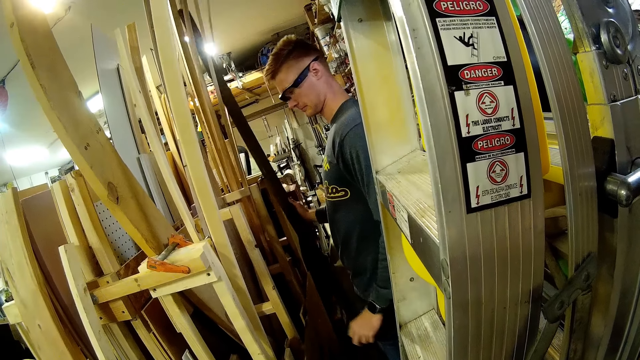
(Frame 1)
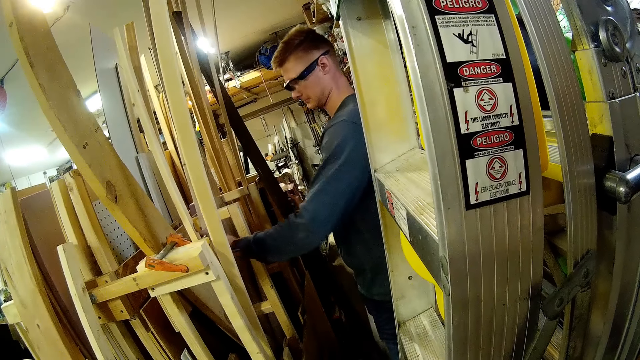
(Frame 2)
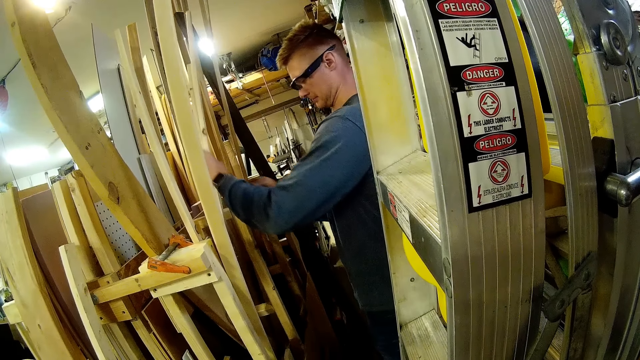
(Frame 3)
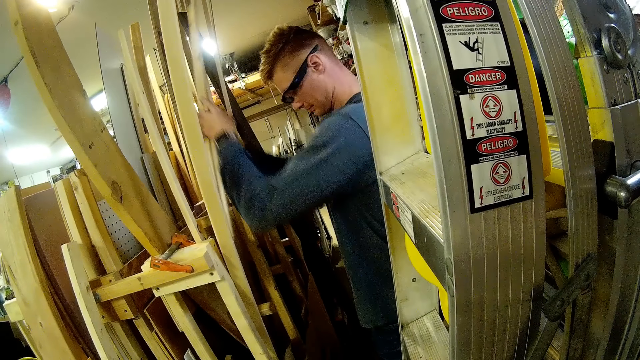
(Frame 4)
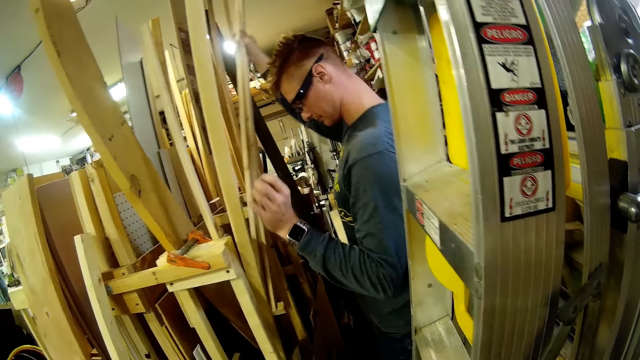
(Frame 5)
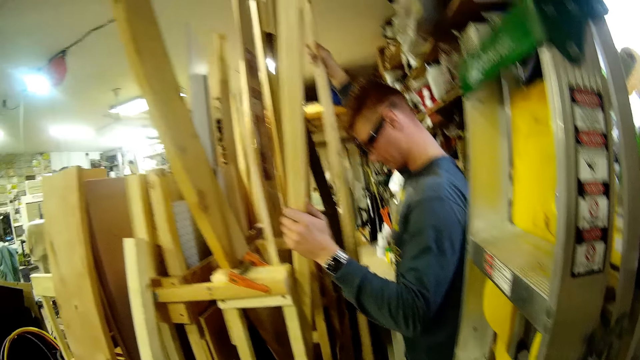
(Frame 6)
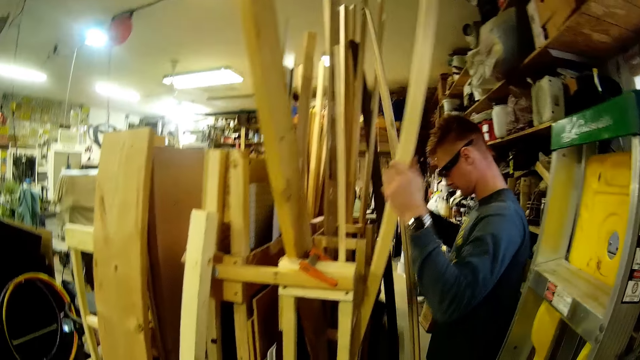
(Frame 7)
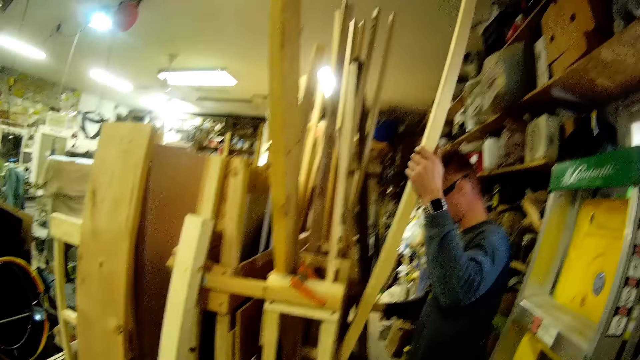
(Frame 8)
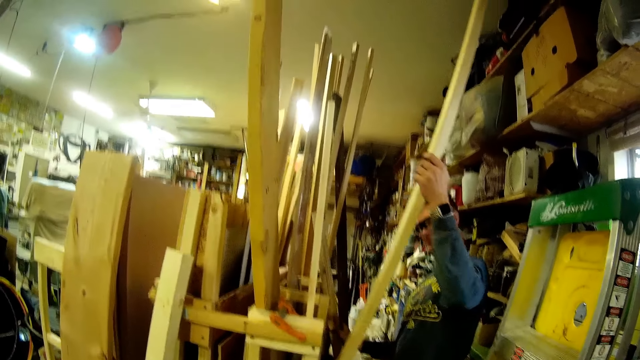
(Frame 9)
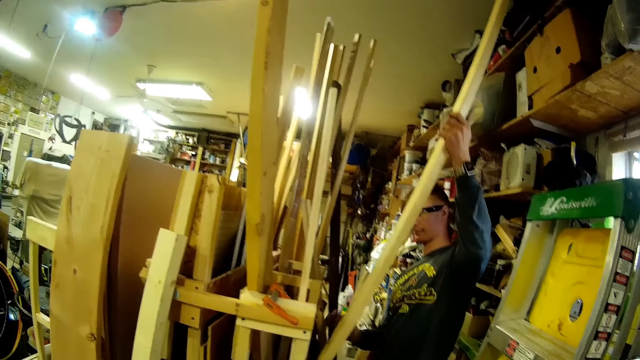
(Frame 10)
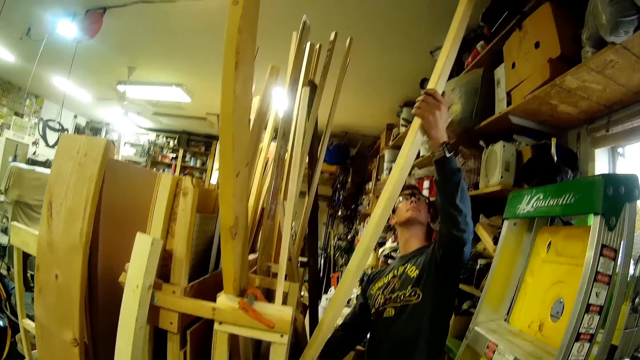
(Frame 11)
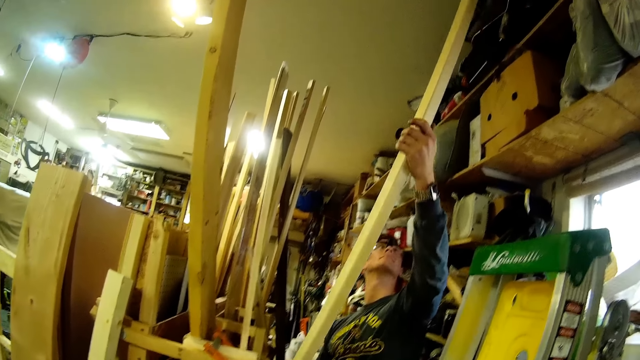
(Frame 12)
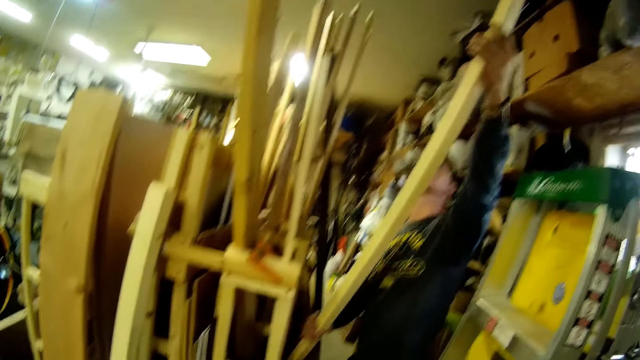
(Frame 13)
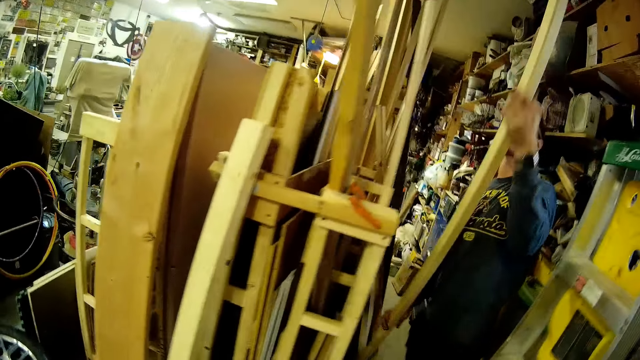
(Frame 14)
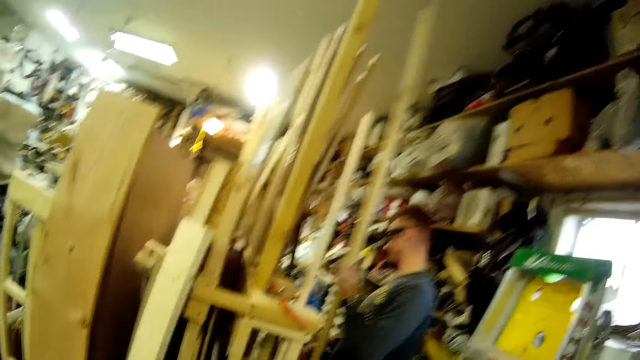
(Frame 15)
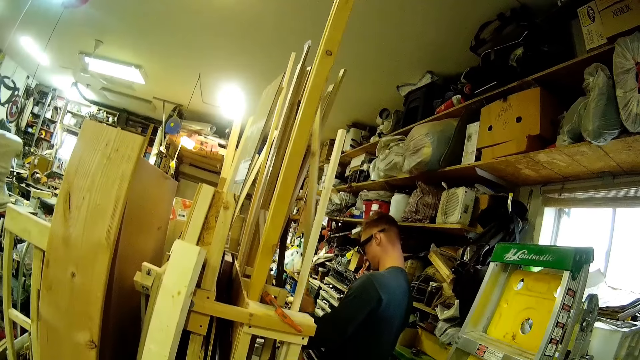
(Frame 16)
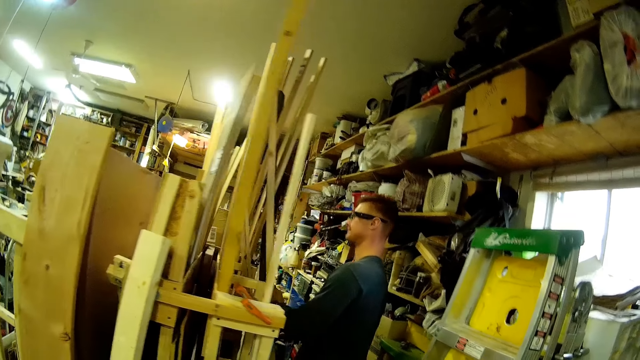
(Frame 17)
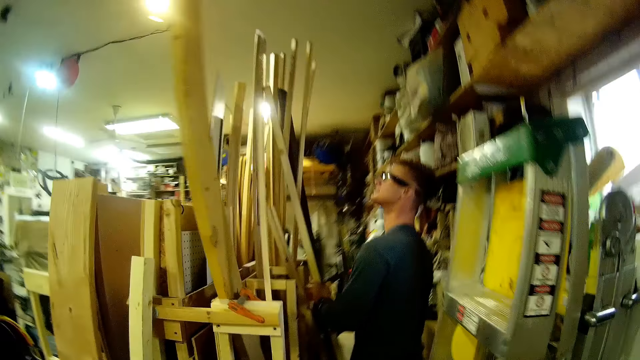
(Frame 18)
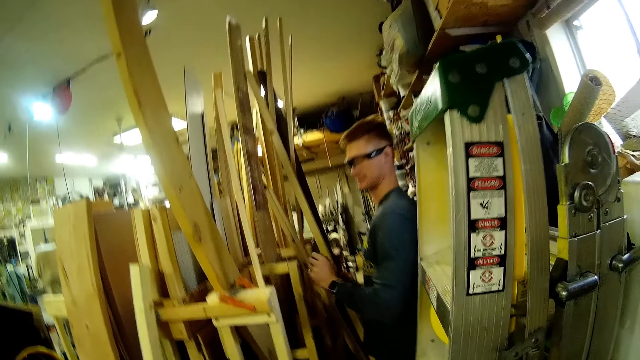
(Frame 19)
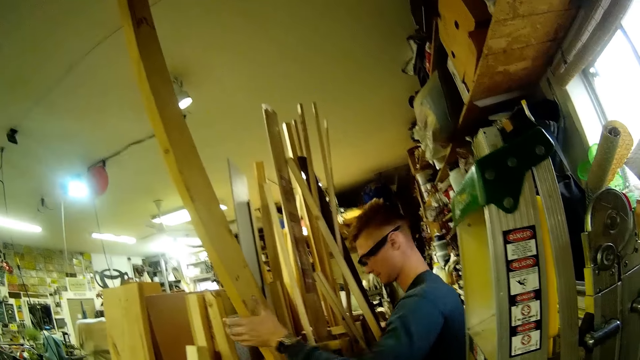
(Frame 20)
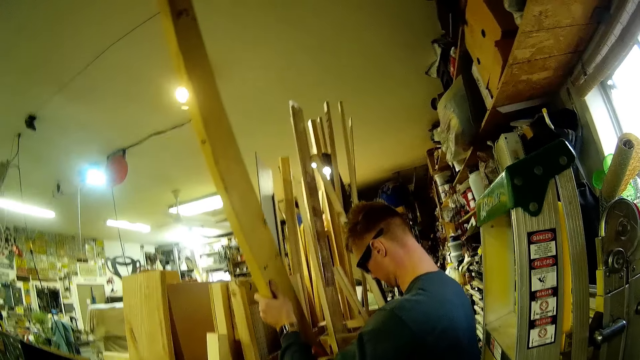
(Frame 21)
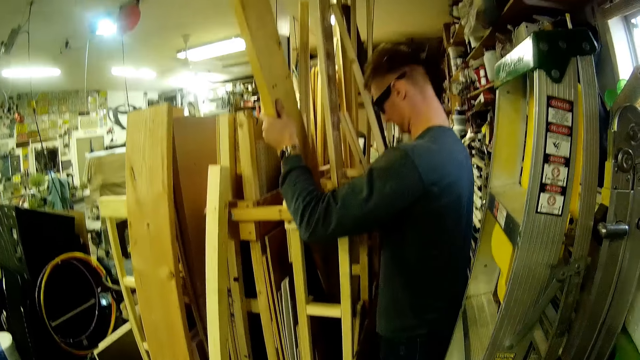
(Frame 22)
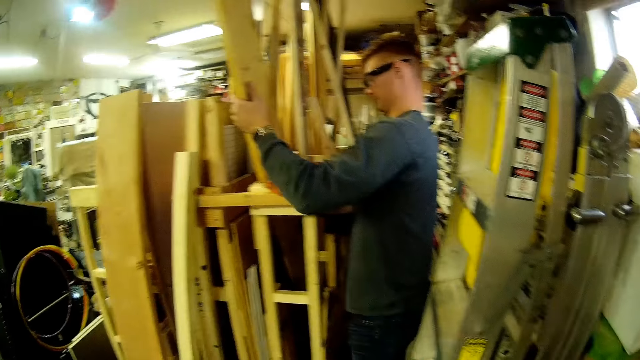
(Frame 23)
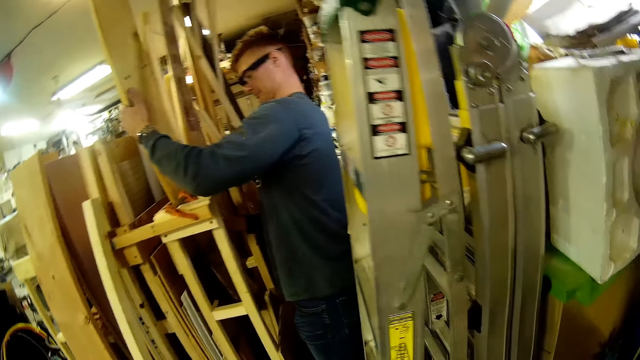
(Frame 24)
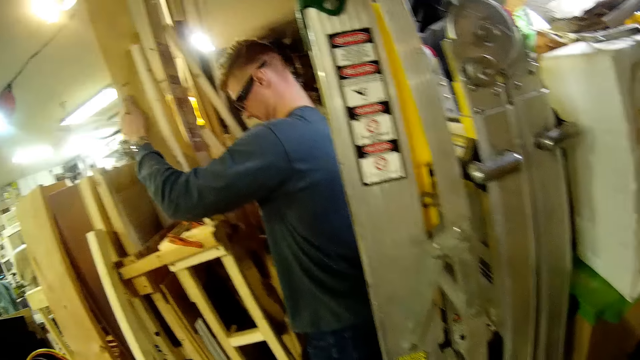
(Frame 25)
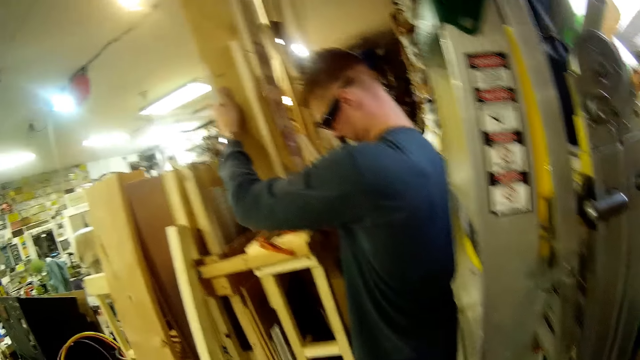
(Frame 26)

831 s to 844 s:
The man drops the wood plank on the floor. The man lifts another wood plank with his left hand and passes the wood plank to his right hand. The man lifts another wood plank with his left hand. The man drops the wood plank in his right hand on the floor. The man drops the wood plank in his left hand on the floor. The man holds a piece of wood. The man removes the first wood plank from the stack of wood with both hands.

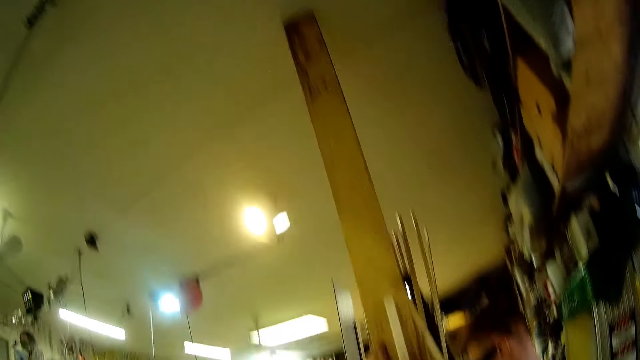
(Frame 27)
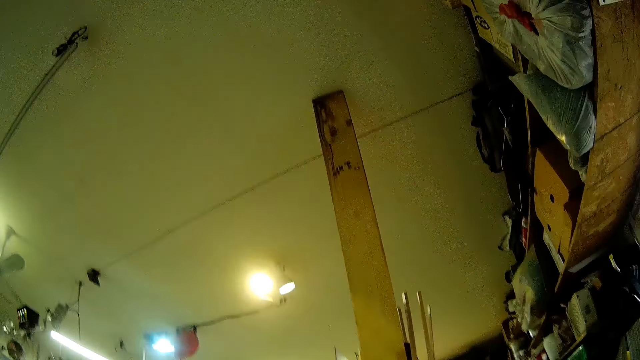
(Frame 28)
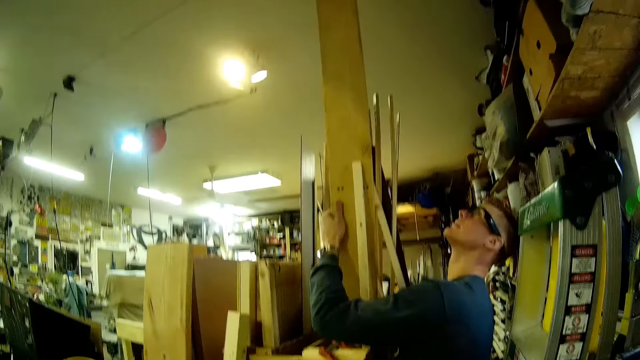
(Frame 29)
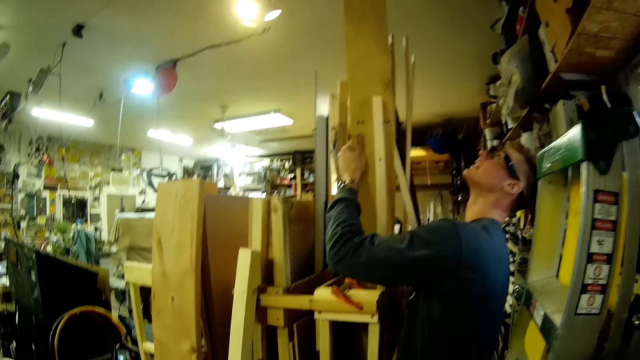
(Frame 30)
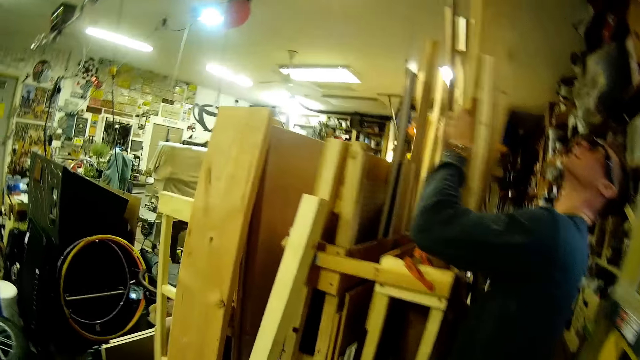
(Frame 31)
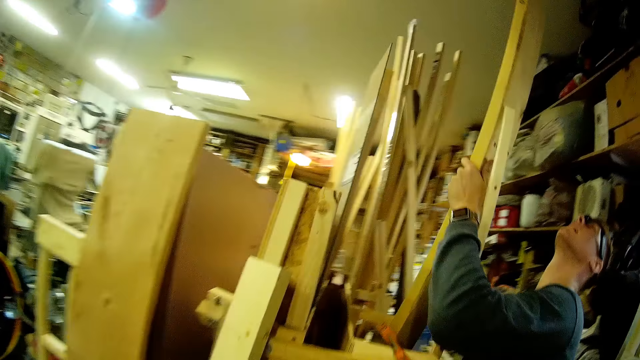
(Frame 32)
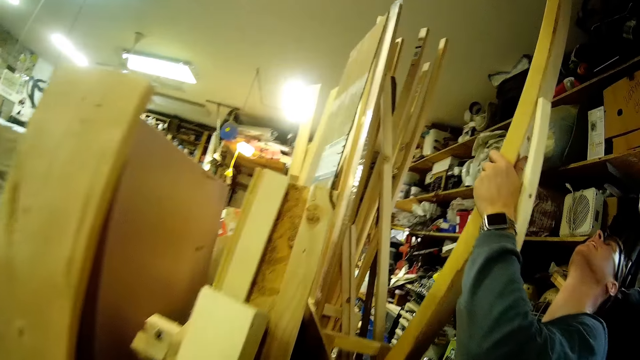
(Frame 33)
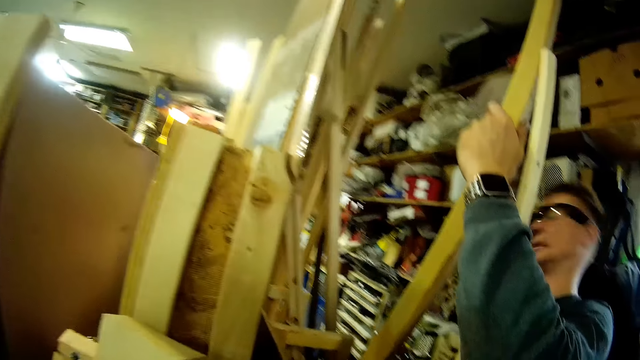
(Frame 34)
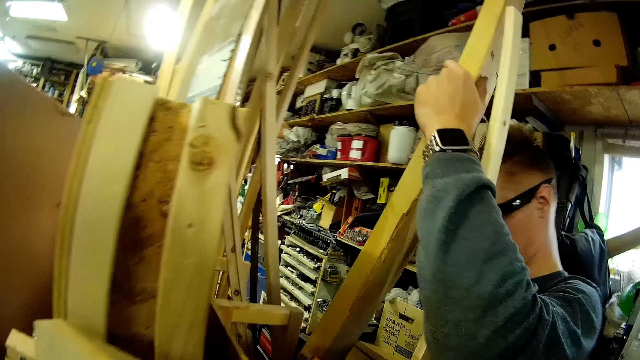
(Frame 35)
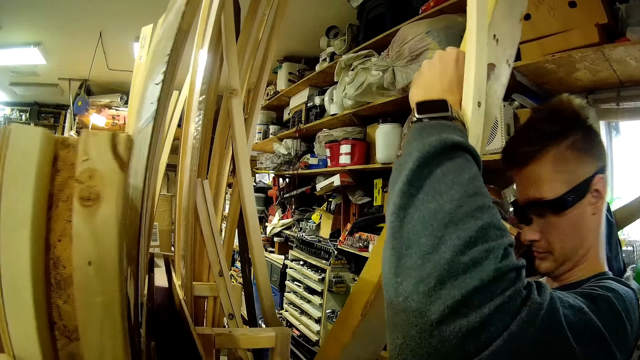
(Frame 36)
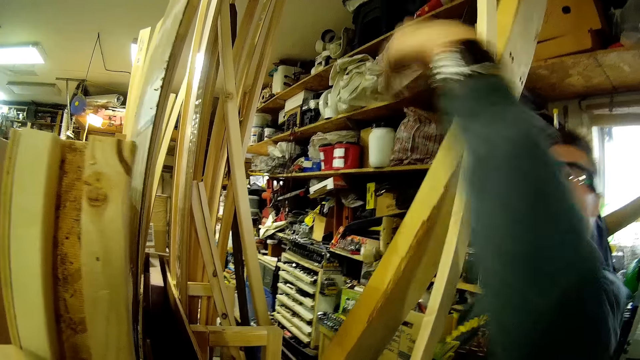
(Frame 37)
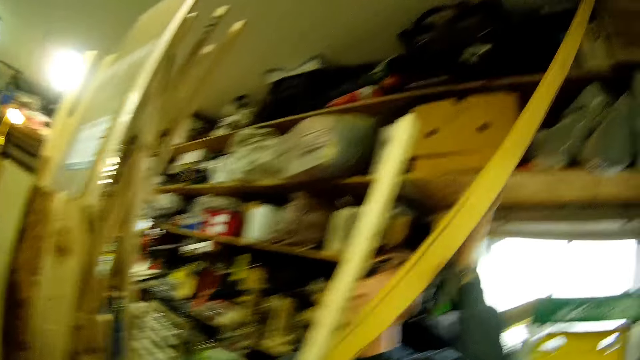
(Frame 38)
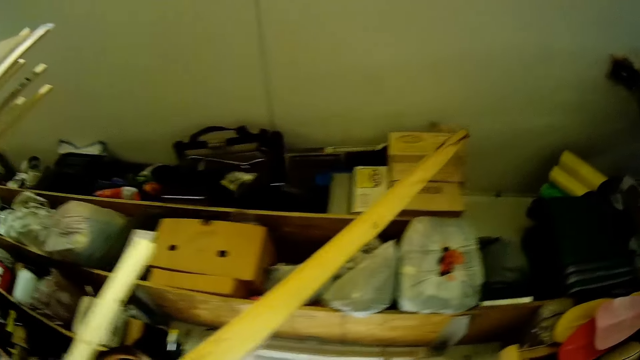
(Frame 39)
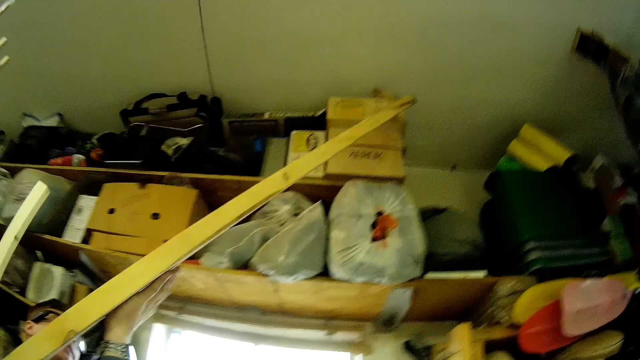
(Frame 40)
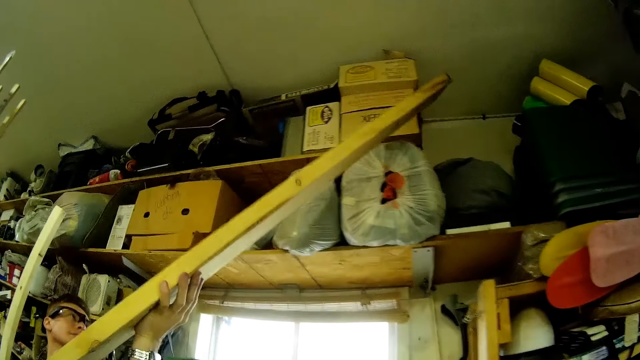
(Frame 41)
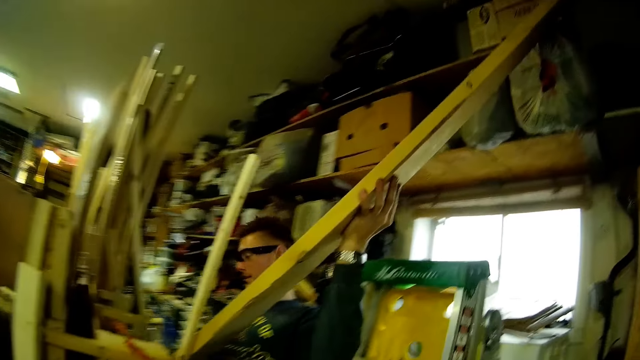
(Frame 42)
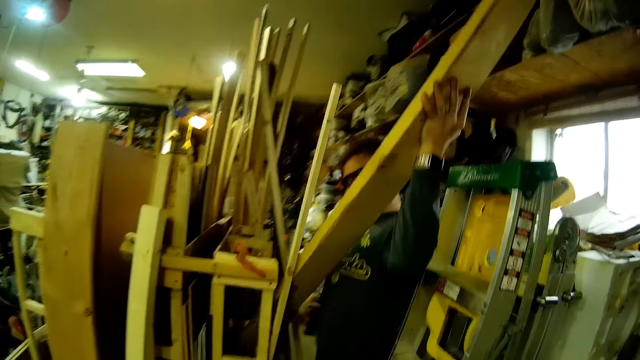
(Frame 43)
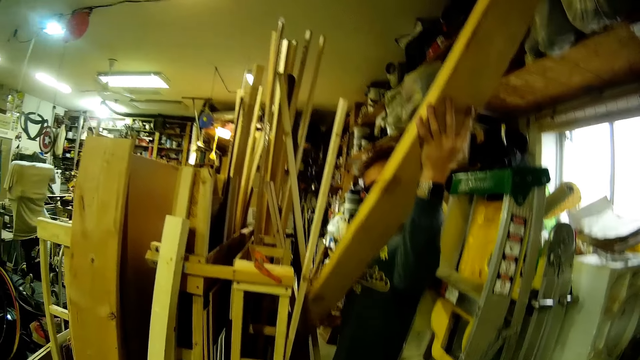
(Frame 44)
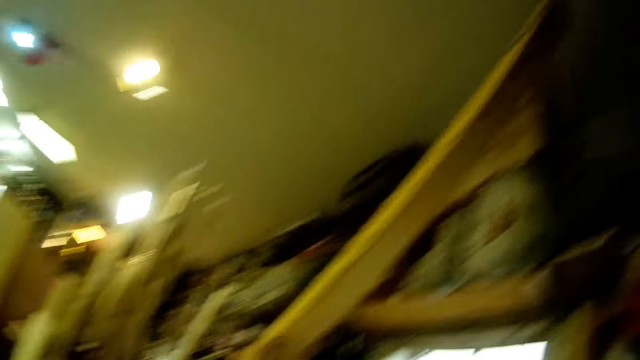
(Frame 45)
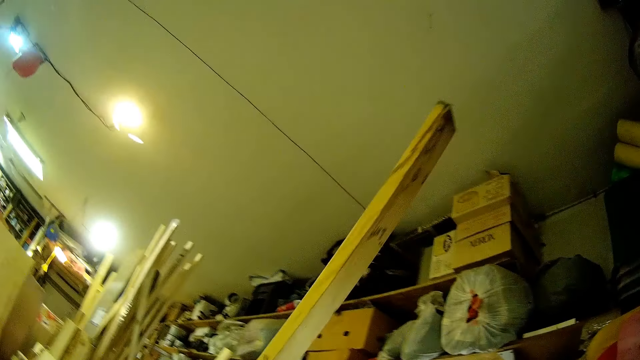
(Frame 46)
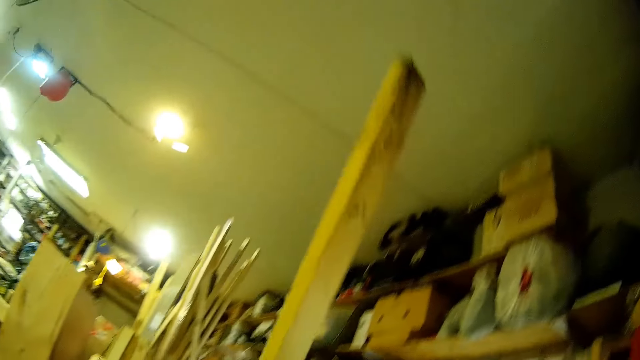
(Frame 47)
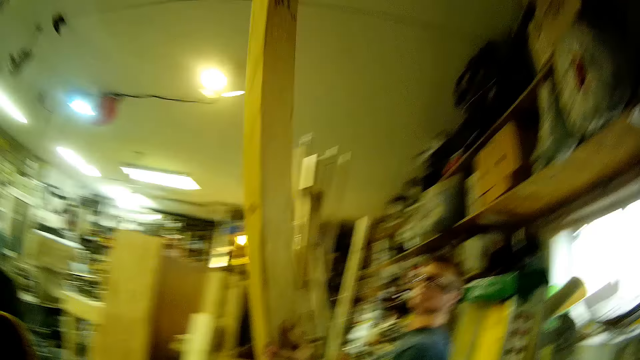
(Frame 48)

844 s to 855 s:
The camera wearer looks at the ceiling. The man picks up a piece of wood. The camera wearer looks around the workshop. The man holds the piece of wood. The camera wearer looks around the workshop.
